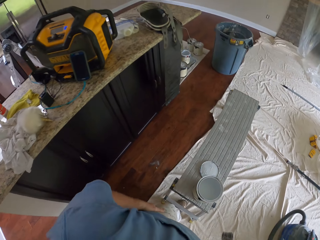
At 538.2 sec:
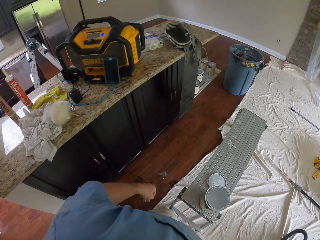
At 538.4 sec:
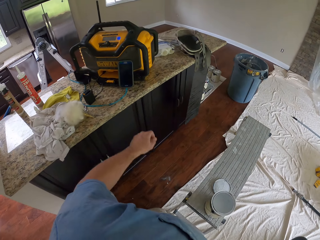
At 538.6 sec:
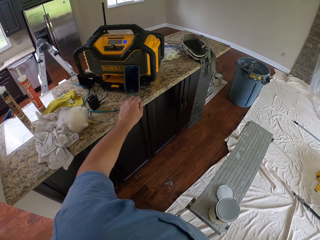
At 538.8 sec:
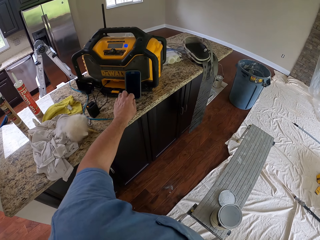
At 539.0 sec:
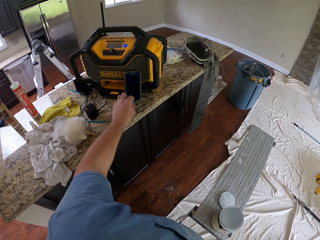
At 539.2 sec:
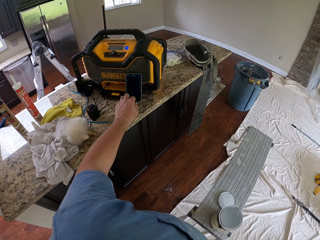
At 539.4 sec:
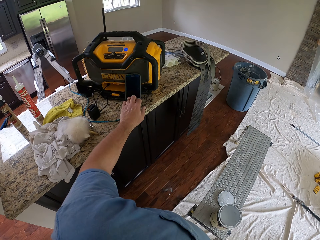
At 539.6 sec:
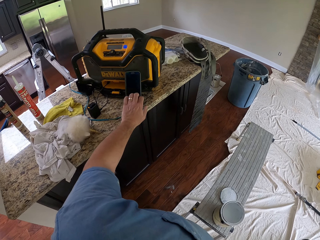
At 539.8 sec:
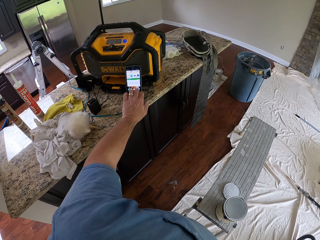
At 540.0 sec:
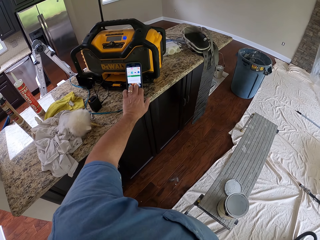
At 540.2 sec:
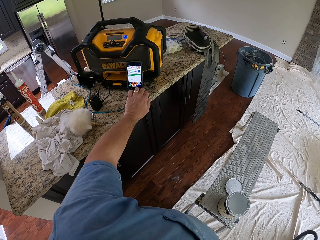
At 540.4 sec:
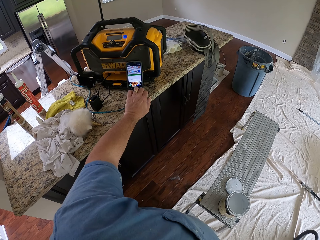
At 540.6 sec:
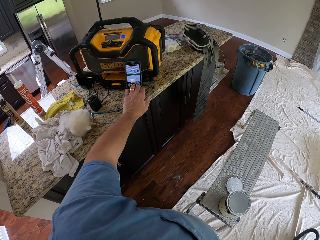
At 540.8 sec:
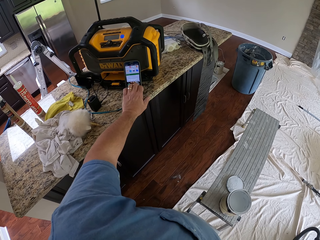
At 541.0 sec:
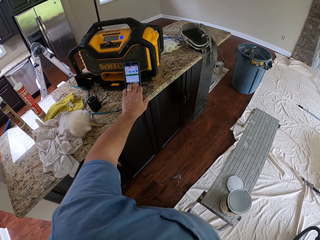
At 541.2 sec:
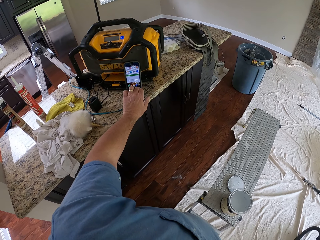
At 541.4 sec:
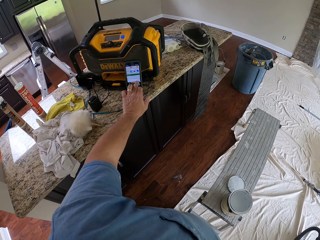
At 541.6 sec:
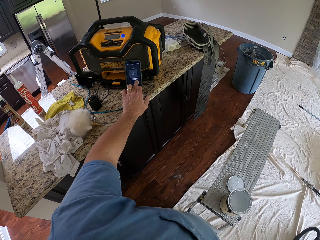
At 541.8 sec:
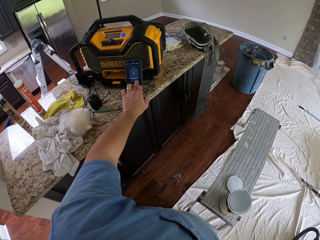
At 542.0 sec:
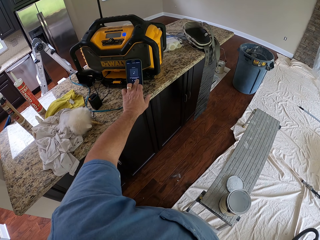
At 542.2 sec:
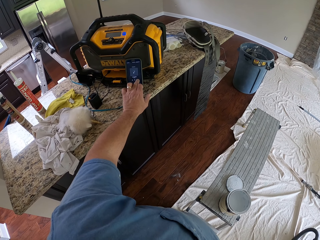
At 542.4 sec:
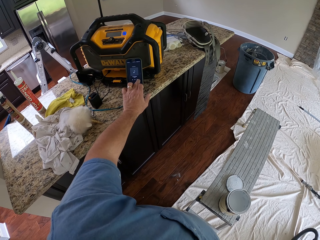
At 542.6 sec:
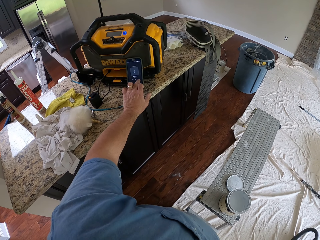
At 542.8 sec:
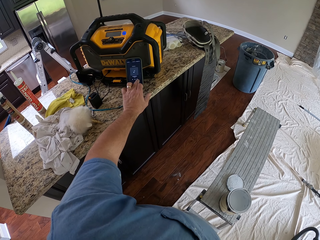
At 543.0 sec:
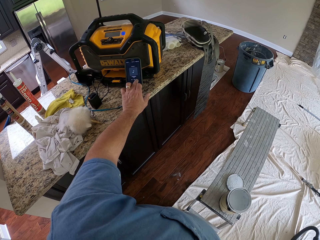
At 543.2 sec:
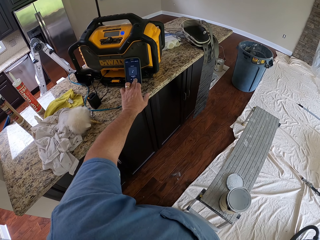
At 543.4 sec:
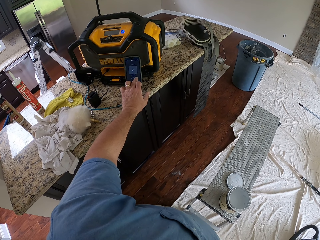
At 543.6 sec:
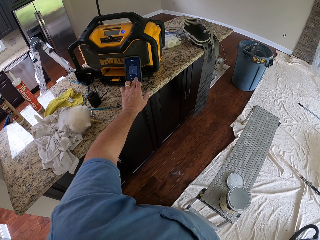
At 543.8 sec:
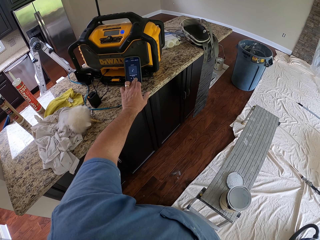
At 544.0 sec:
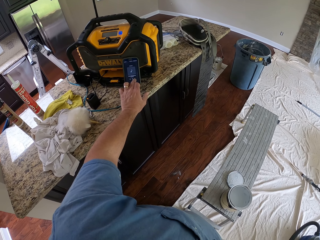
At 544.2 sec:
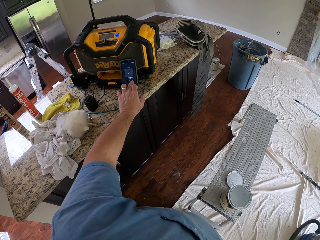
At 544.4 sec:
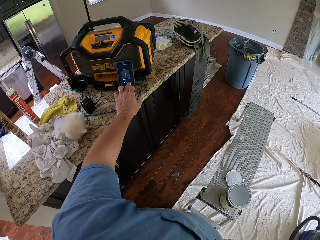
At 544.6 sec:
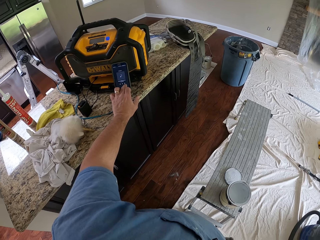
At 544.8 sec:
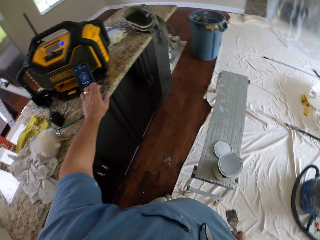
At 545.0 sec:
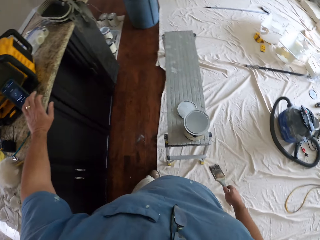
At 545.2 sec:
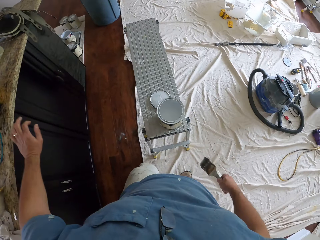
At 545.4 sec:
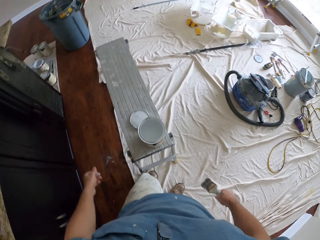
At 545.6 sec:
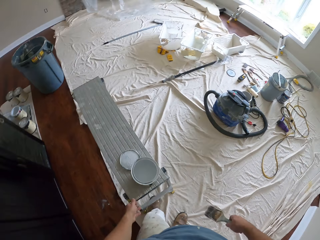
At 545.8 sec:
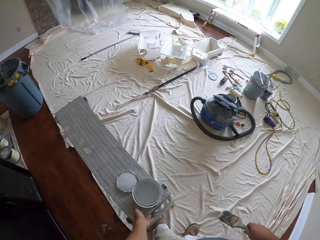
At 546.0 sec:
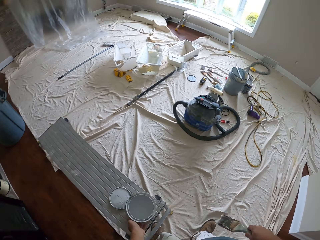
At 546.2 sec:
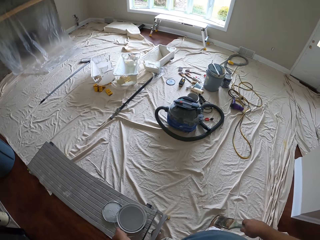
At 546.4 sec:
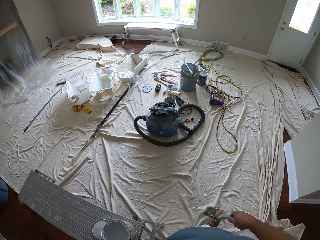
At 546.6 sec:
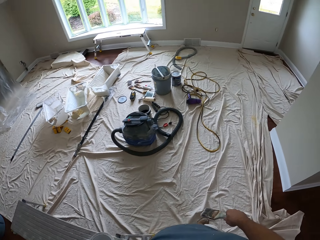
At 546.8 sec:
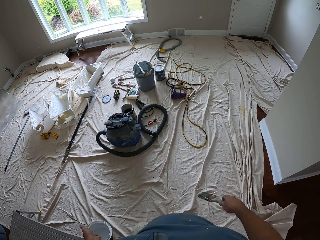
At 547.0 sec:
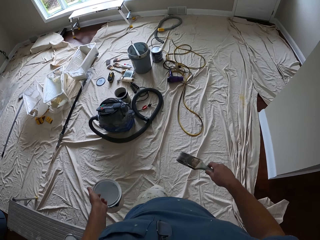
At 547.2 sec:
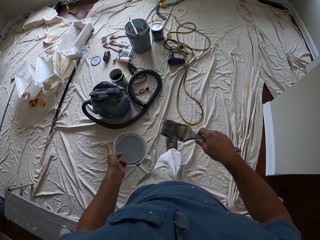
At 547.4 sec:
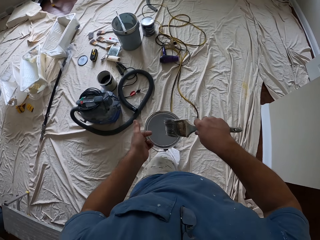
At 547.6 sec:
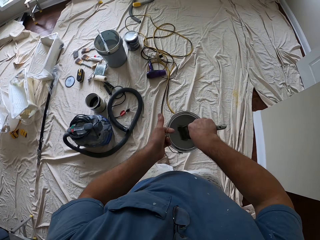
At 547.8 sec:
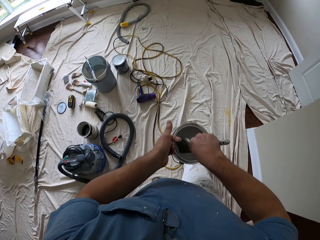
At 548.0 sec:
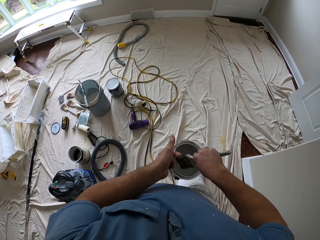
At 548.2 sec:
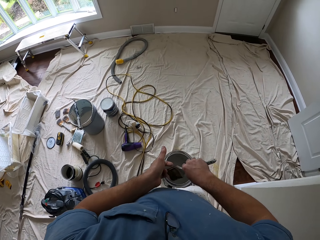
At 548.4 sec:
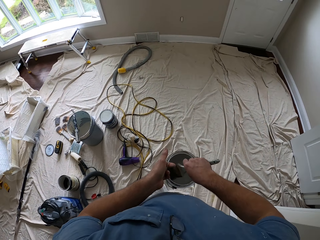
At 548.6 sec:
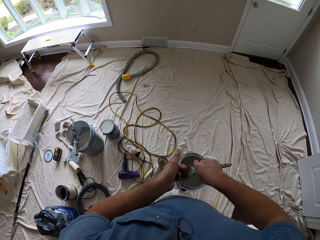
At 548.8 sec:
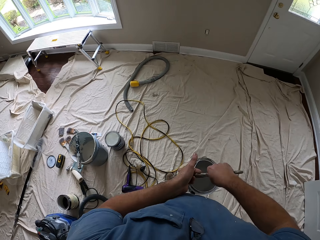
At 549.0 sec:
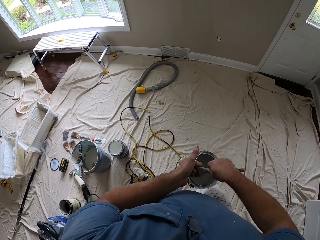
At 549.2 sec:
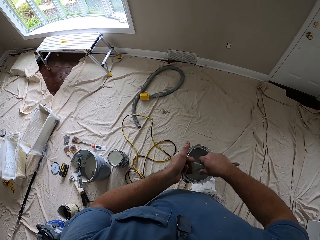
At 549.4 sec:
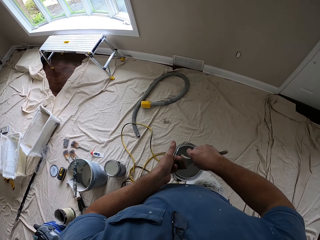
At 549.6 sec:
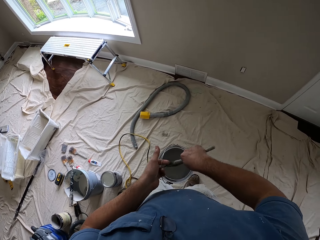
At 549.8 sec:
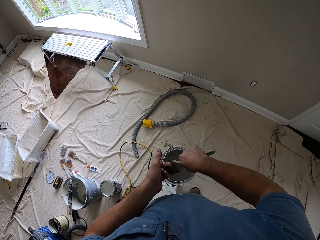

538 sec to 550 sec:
The camera wearer presses his phone. He scrolls his phone. He carries the paint container from the bench. He walks towards the wall. He dips the paint brush into the paint container.

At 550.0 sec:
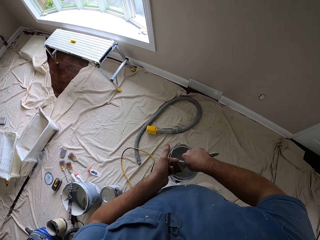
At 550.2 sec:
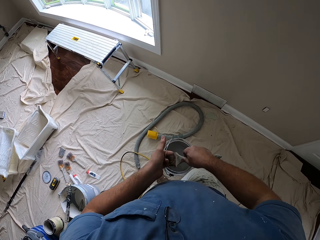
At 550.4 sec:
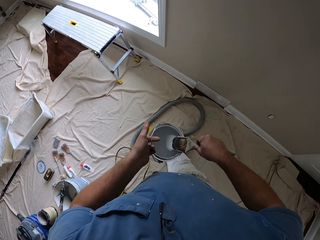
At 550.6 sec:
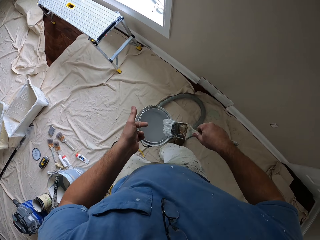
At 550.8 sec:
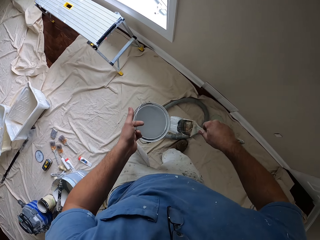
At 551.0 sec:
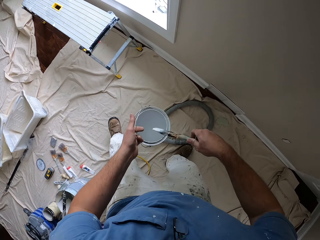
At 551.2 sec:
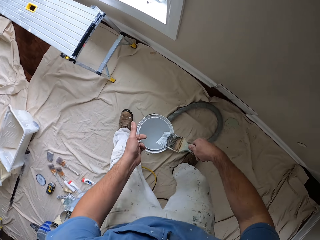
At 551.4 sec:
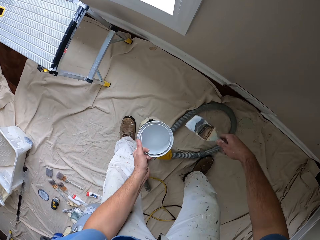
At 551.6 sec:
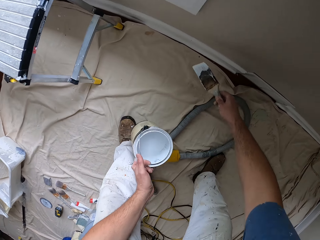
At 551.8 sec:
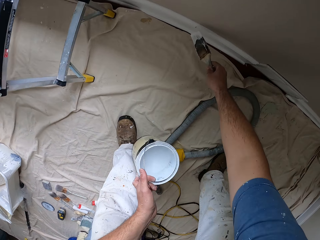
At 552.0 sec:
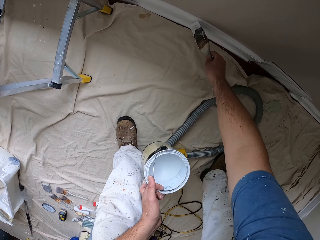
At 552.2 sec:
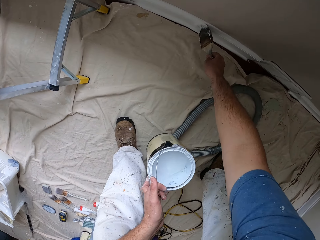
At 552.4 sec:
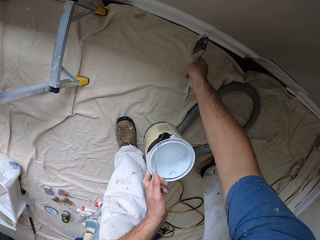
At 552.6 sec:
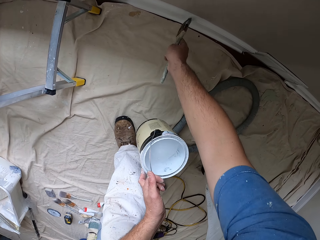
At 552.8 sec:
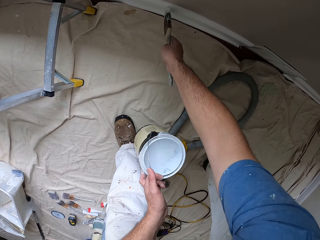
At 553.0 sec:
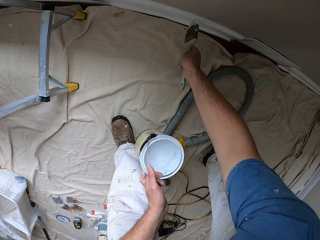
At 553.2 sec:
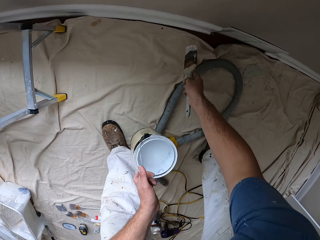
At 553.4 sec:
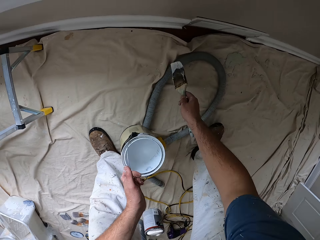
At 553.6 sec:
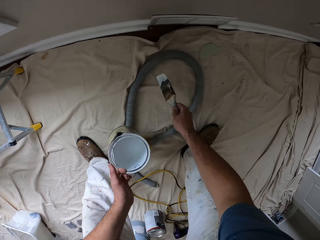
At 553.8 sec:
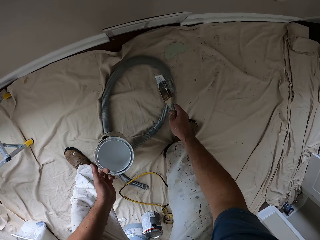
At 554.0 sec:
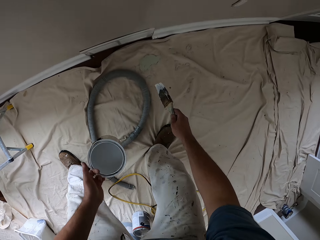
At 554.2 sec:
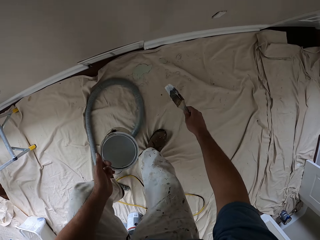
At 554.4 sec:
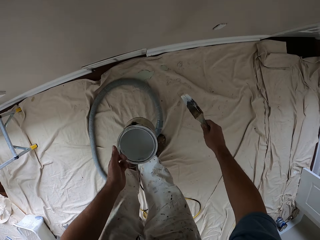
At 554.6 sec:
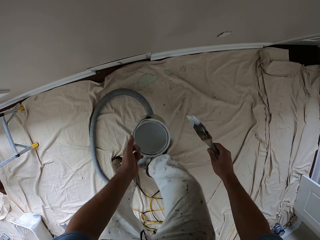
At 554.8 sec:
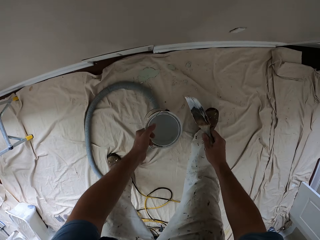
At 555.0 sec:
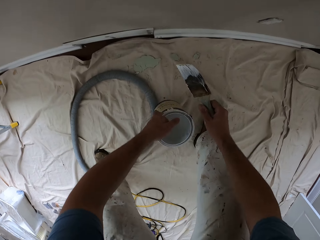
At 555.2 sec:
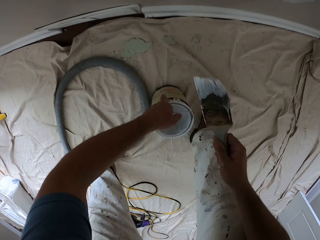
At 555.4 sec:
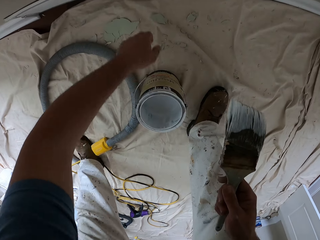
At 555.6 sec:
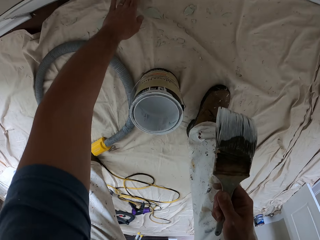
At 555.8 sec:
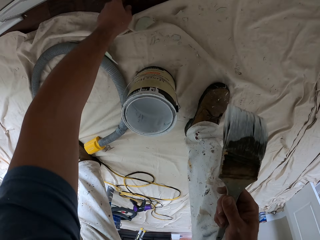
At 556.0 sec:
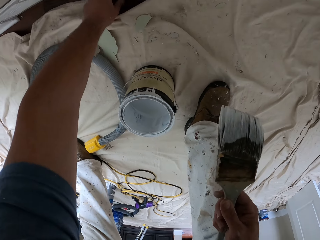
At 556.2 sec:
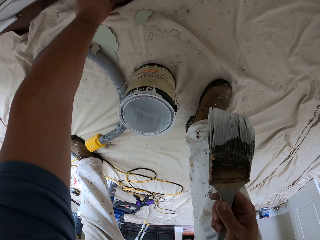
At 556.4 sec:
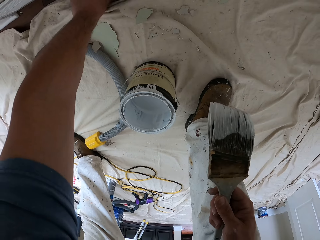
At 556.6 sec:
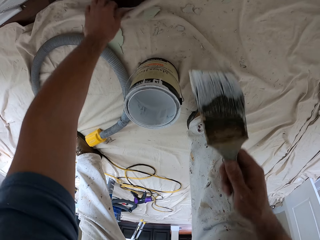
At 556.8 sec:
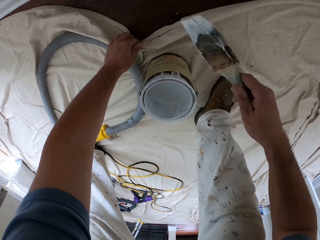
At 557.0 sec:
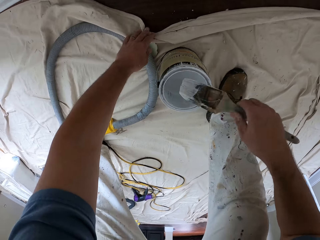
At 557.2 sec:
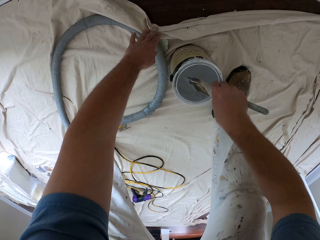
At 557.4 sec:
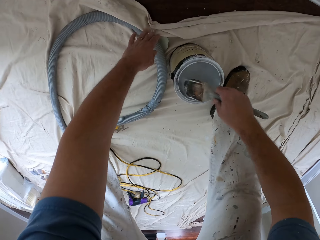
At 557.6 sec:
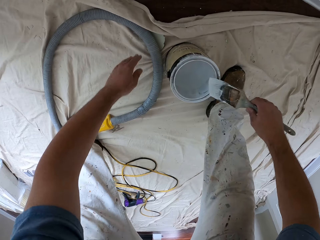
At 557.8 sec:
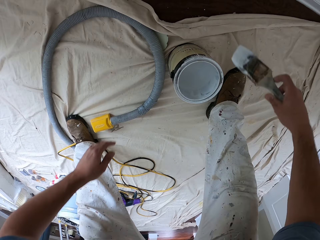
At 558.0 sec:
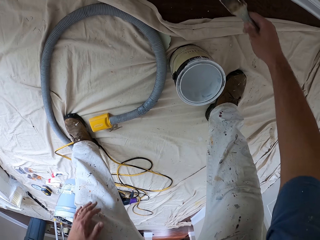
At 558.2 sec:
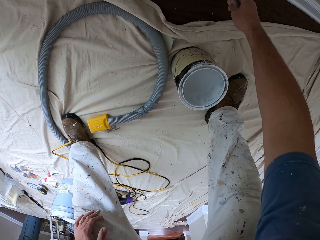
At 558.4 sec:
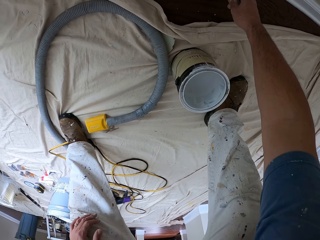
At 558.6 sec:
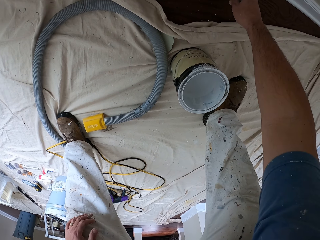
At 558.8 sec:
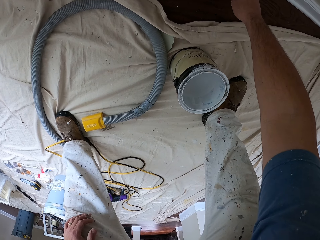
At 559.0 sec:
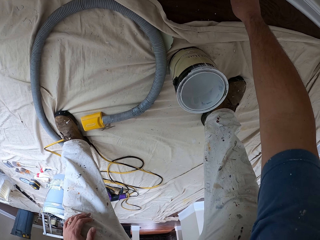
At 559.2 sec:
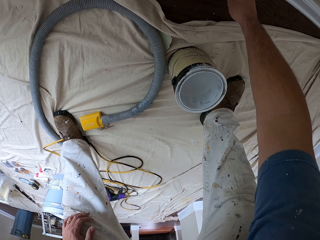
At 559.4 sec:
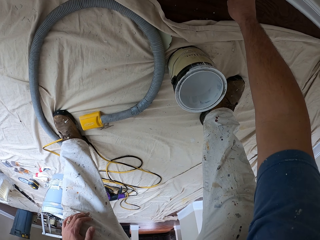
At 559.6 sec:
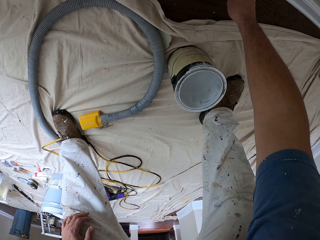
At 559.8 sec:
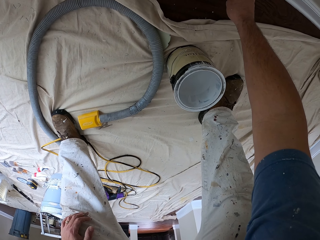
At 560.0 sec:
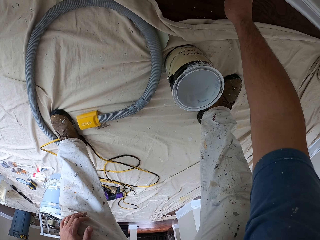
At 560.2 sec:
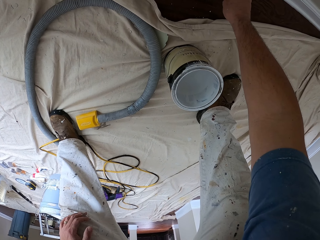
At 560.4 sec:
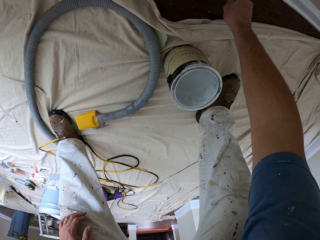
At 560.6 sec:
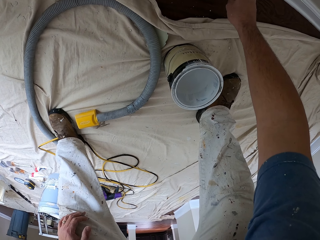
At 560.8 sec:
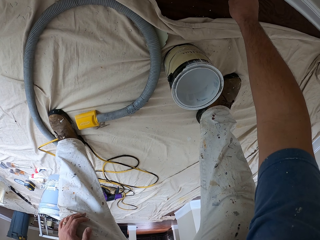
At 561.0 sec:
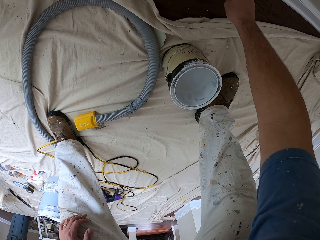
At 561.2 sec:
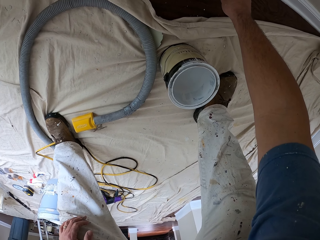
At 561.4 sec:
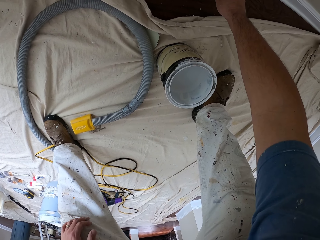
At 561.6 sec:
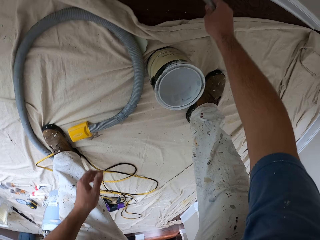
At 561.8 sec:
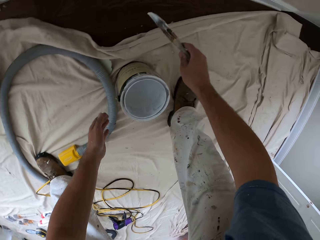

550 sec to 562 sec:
The camera wearer bends down close to the wall. He paints the bottom of the wall white with the paint brush. He bends. He adjusts the cloth on the floor with his left hand. He holds the mat. He dips the paint brush into the paint container. He lifts his hand from the mat. He paints the wood.
